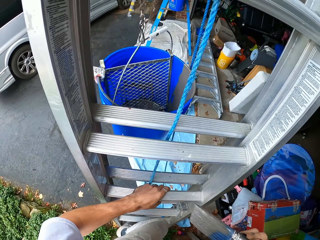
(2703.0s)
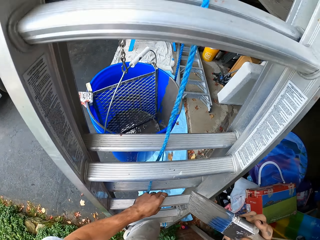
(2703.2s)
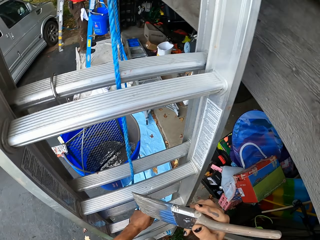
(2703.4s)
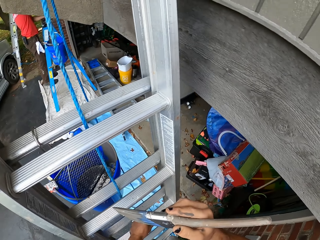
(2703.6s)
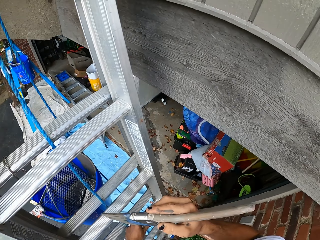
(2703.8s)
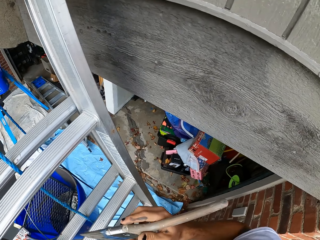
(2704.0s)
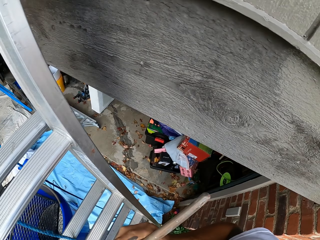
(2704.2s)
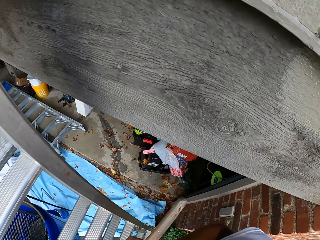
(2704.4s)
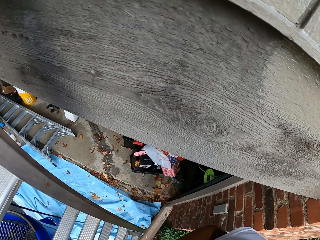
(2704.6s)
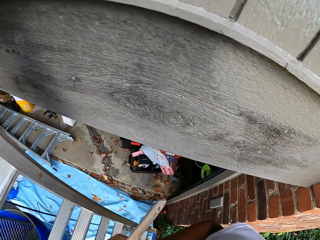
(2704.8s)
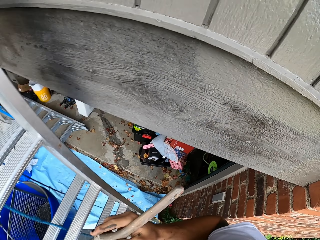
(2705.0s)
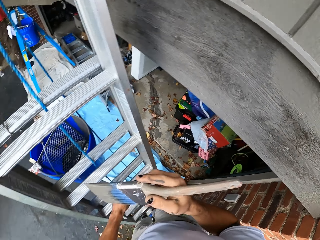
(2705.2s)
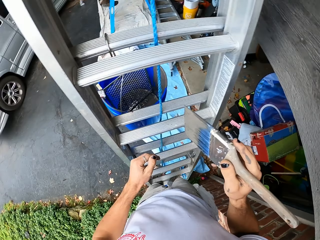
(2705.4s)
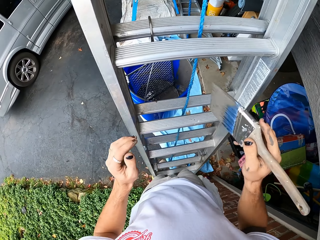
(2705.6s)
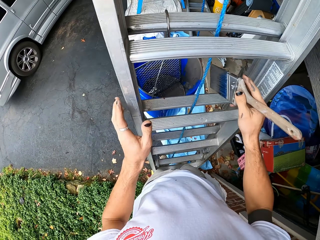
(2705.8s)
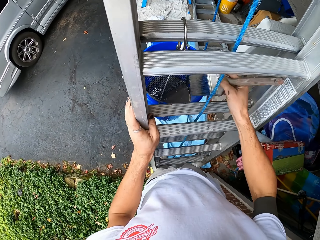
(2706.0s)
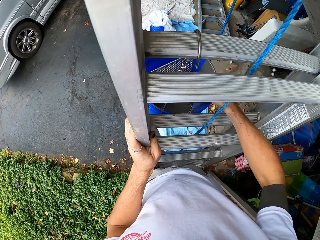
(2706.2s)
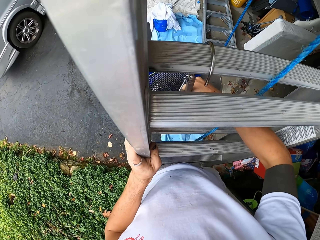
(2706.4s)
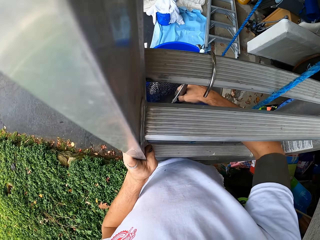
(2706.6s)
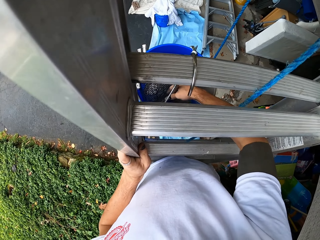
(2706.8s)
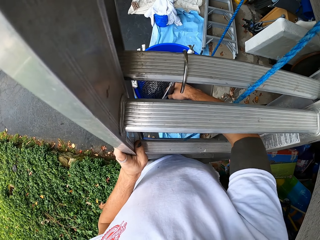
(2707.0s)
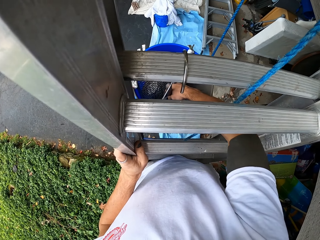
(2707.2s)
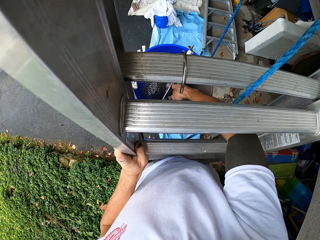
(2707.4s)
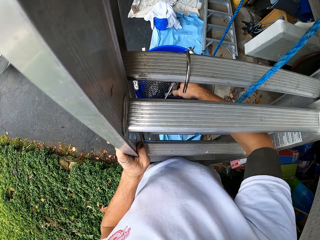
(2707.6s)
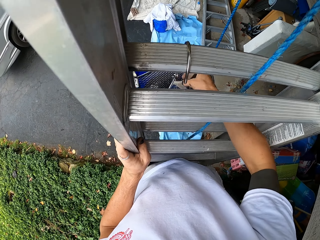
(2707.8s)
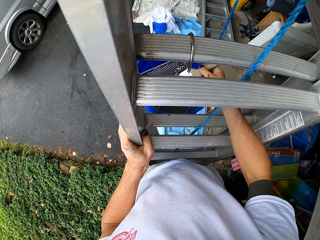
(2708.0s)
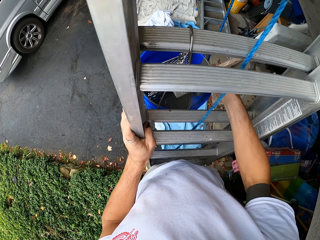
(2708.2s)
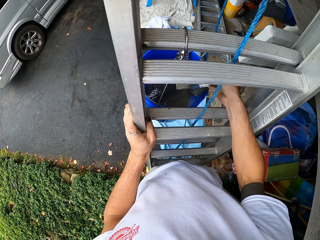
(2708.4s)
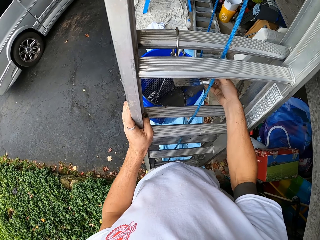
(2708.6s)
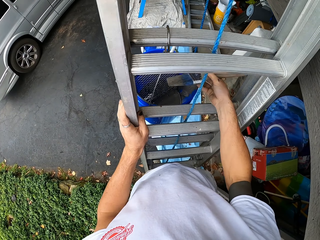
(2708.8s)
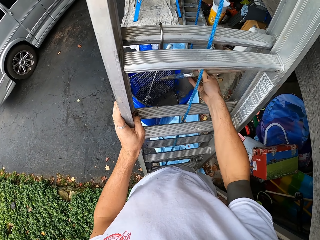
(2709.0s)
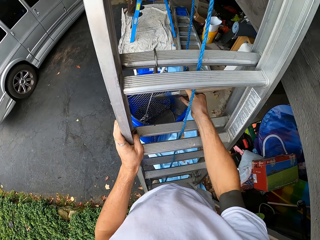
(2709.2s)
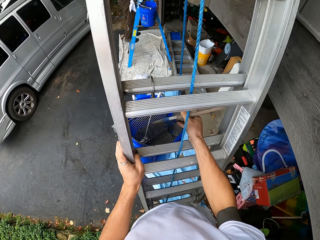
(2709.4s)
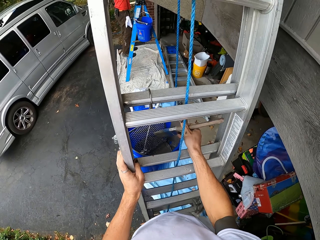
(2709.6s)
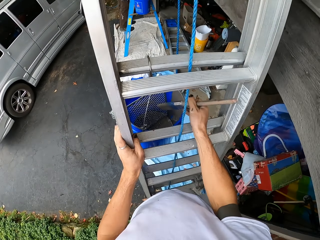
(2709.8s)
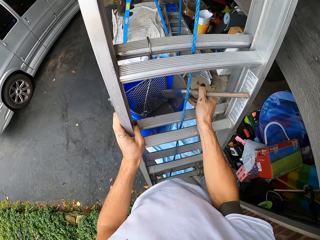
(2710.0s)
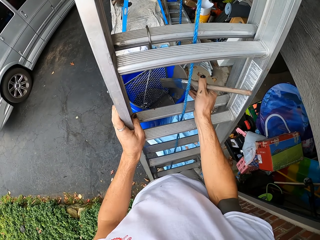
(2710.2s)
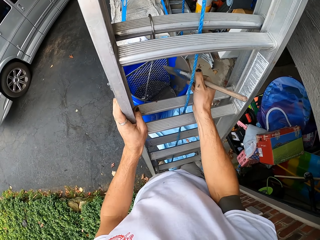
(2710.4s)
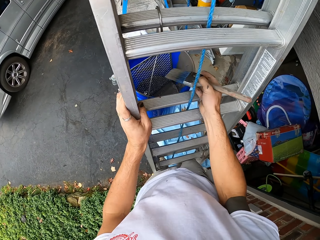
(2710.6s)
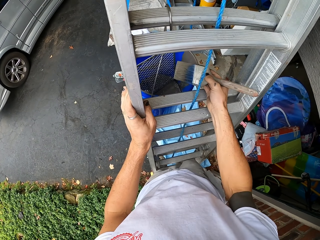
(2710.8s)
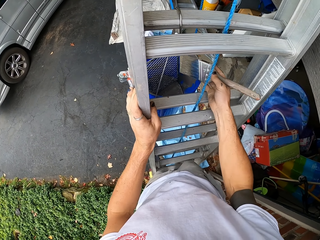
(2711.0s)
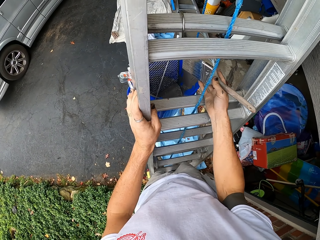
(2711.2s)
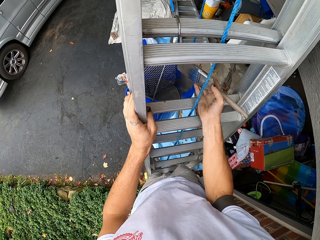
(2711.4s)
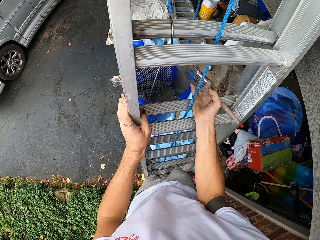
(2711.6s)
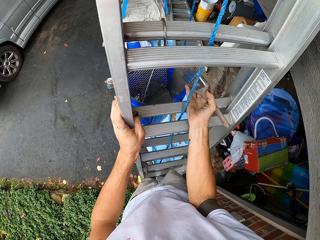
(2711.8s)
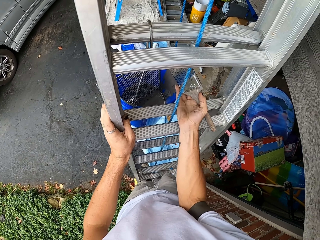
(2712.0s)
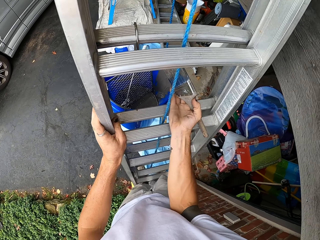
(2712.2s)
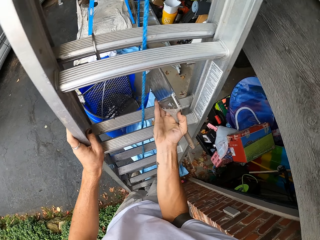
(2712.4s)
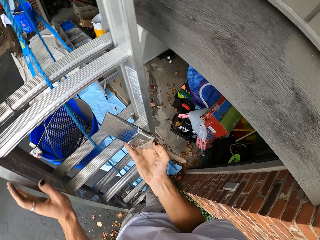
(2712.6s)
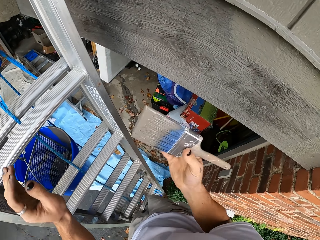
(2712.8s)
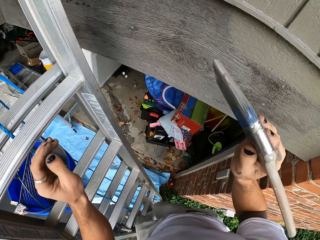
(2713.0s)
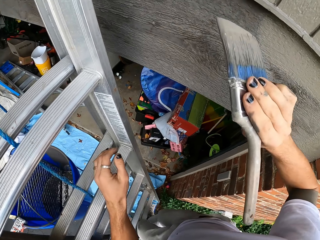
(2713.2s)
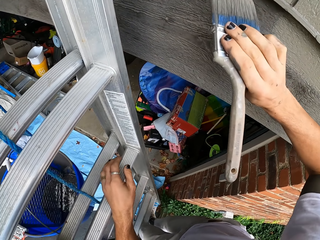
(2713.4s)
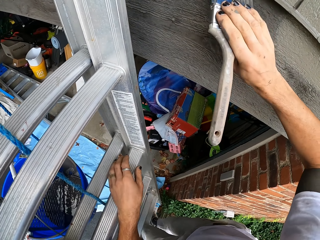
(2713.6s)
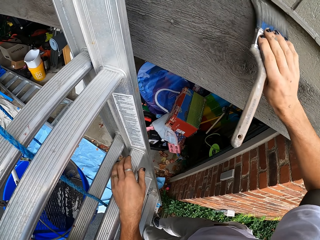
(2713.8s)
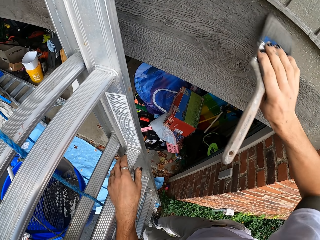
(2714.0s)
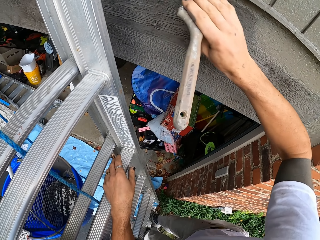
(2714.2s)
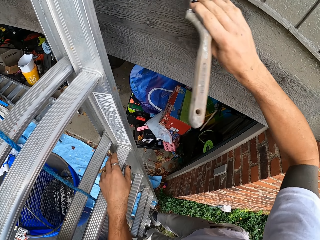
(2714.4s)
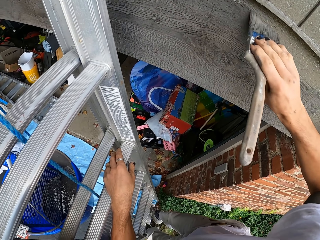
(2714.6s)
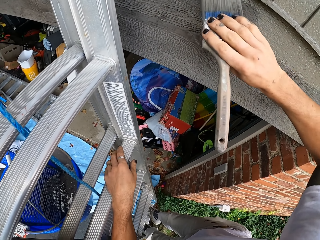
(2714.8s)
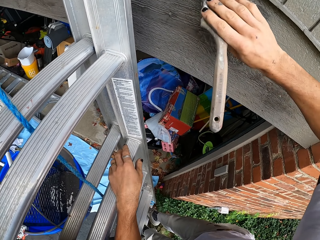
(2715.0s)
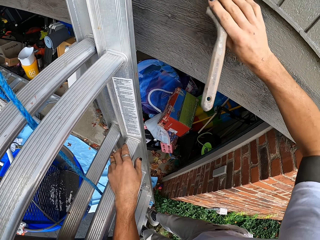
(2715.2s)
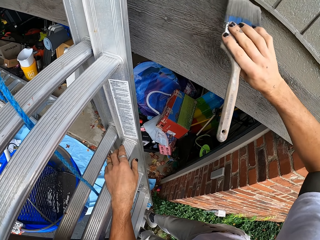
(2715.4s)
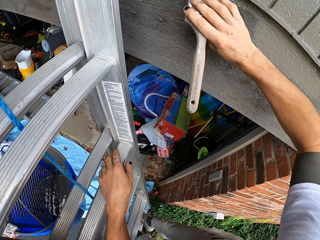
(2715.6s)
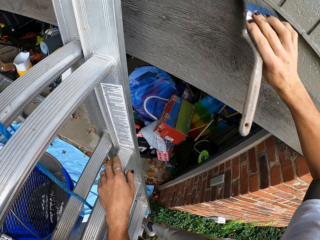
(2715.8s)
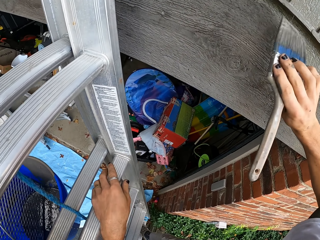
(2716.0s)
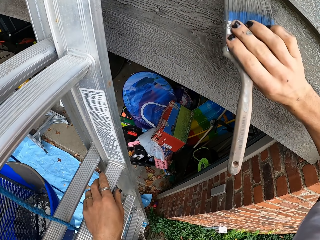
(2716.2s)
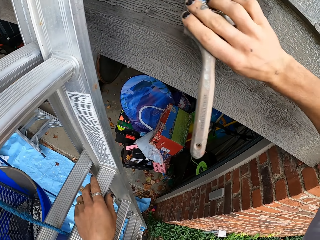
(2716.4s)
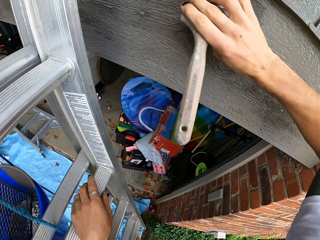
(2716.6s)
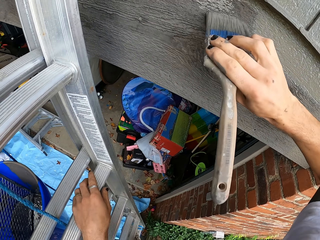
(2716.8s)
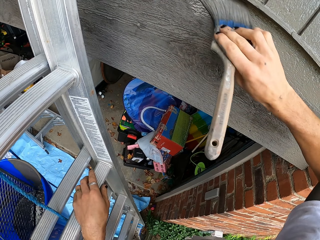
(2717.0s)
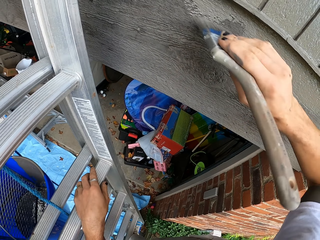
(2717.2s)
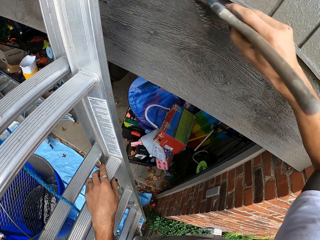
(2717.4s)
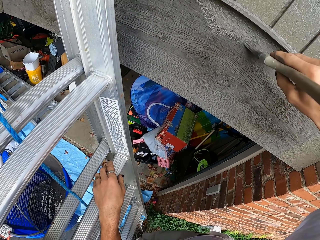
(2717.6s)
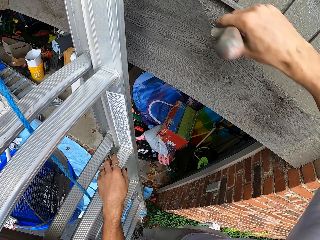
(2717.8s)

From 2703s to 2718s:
The camera wearer adds paint on the brush from a bucket. They remove the brush from the paint. They pass the brush through the ladder. They apply paint on the house wall wood using a hand brush.

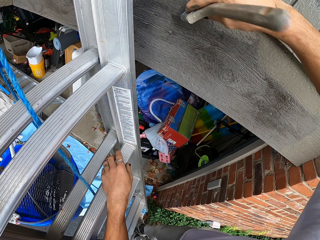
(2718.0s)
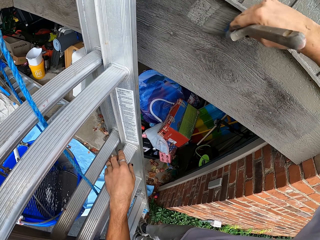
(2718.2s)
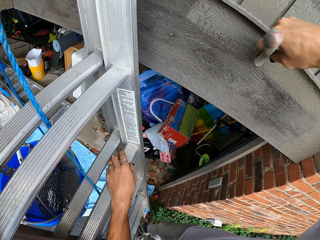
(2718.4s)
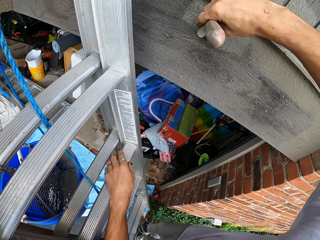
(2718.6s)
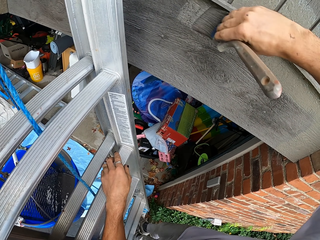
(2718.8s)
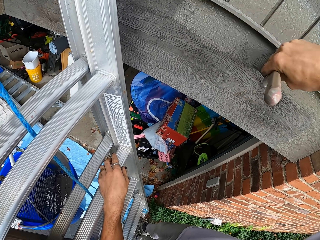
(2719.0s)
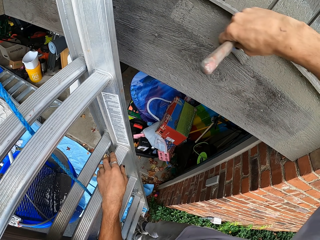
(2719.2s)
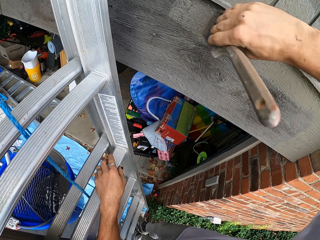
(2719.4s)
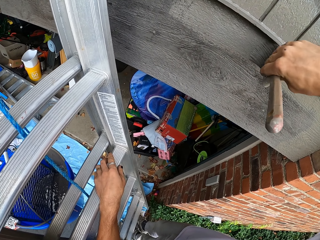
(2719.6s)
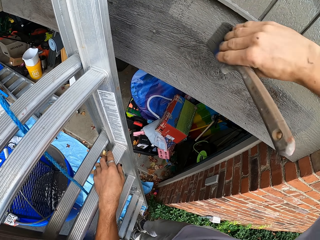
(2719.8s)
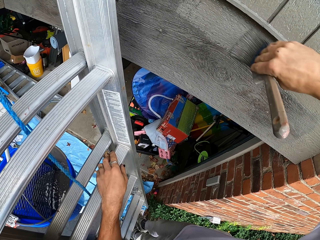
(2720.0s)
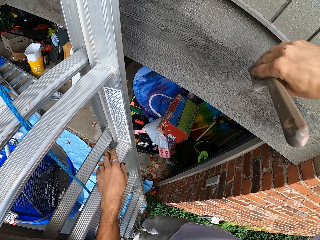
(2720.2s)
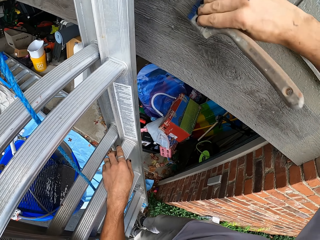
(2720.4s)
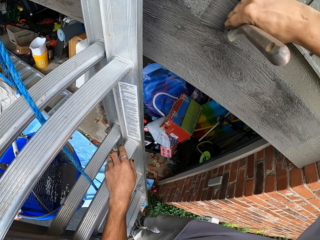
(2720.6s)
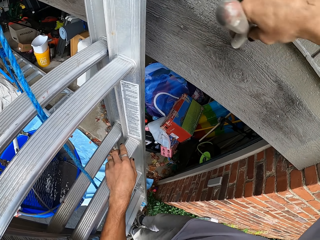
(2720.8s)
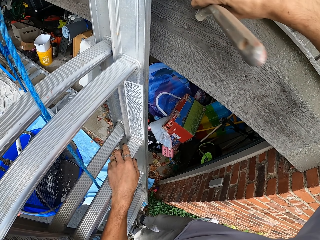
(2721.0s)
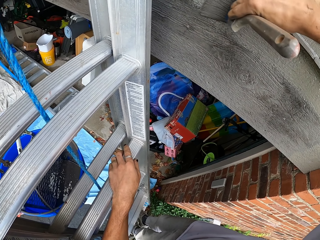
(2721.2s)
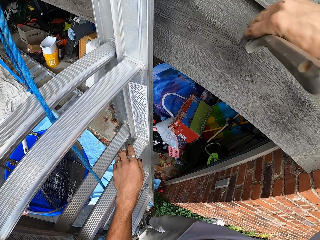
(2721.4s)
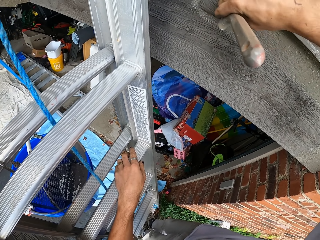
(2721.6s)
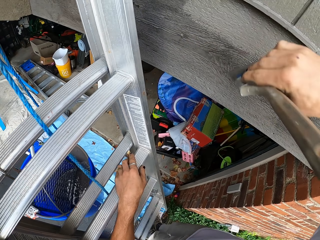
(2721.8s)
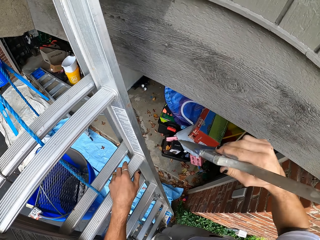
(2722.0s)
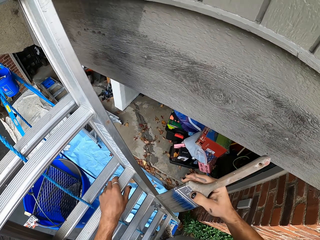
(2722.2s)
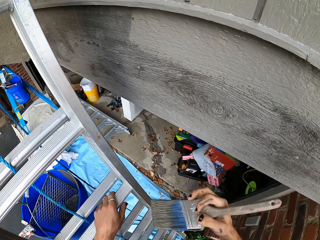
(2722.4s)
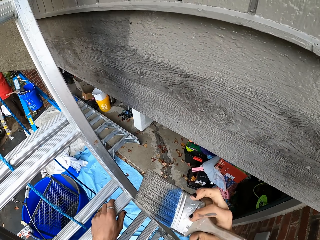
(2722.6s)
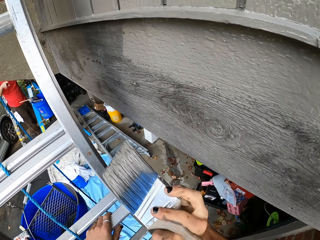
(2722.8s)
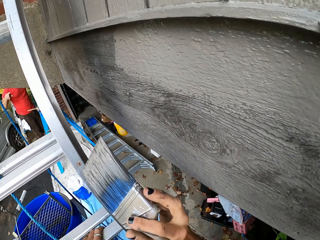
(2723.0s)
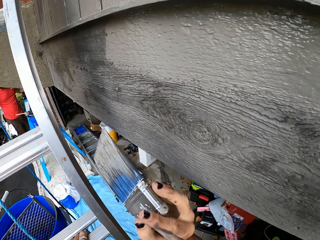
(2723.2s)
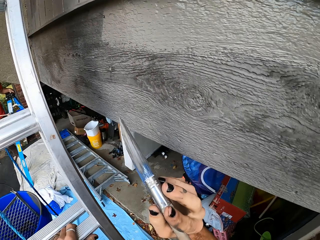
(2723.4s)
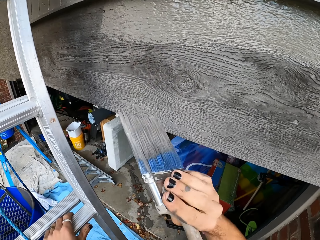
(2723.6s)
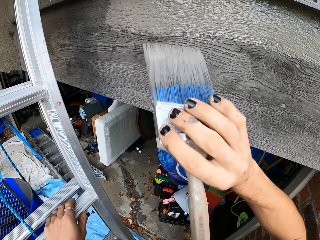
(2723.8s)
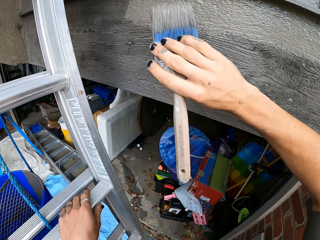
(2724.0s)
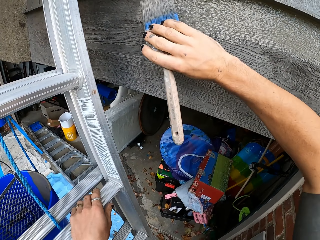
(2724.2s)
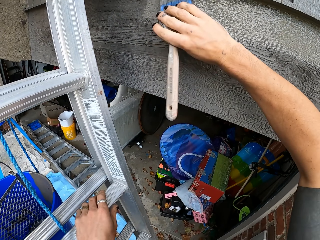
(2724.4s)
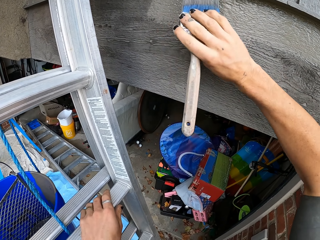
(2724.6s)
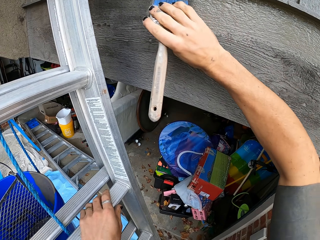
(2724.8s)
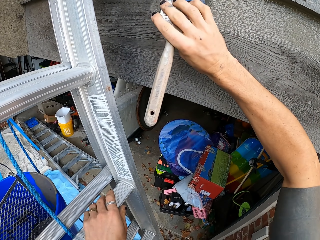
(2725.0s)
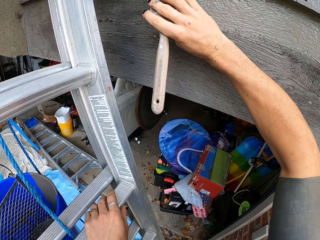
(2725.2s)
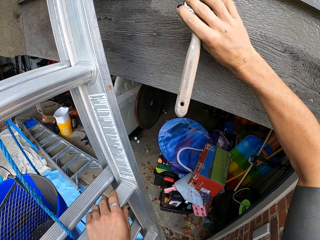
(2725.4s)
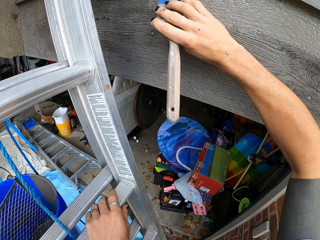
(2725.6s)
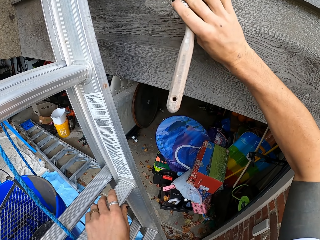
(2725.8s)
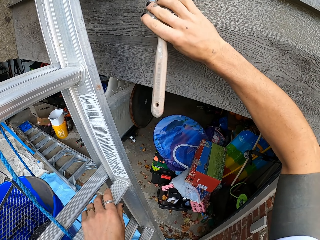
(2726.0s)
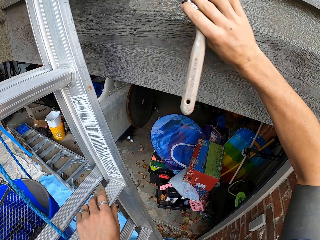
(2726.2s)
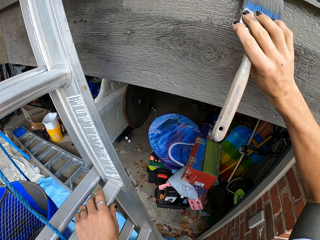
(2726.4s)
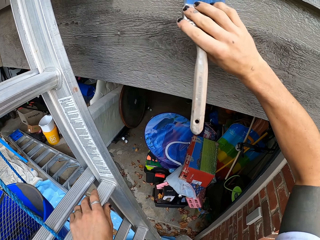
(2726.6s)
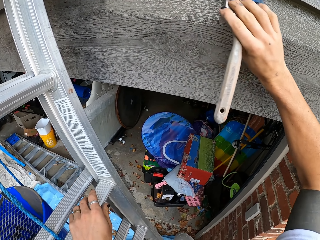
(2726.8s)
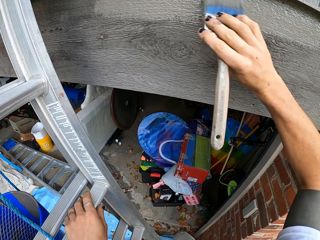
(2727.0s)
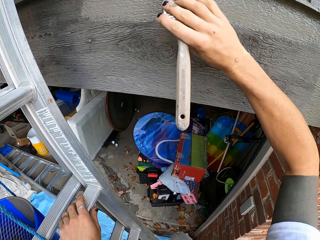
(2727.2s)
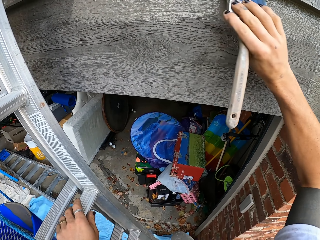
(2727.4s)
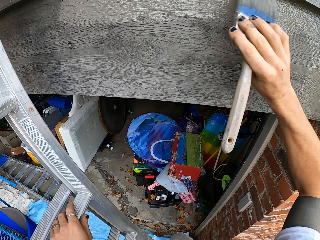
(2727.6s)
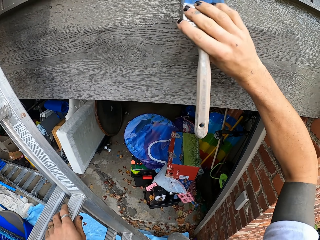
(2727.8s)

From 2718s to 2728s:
The camera wearer brushes the ladder. They paint the wall.
